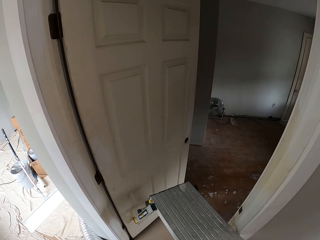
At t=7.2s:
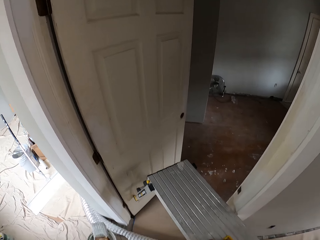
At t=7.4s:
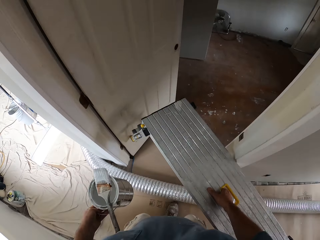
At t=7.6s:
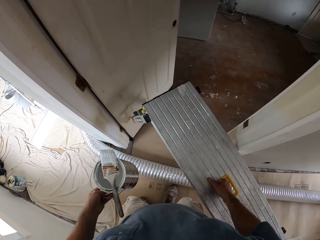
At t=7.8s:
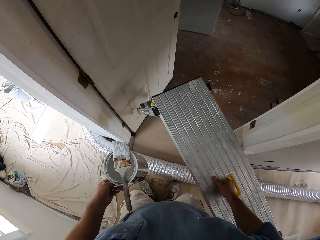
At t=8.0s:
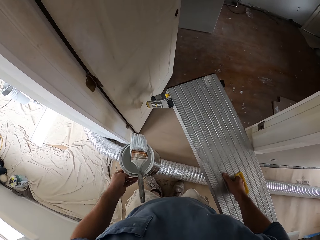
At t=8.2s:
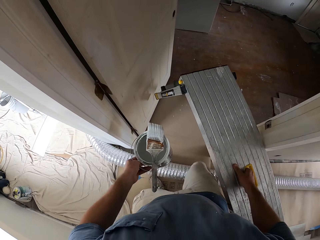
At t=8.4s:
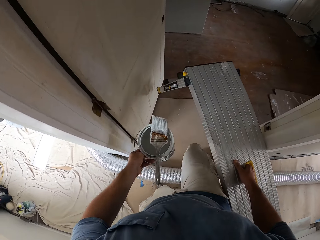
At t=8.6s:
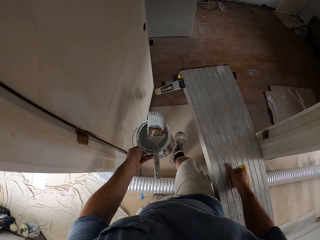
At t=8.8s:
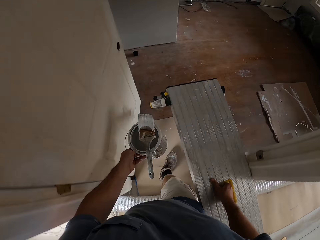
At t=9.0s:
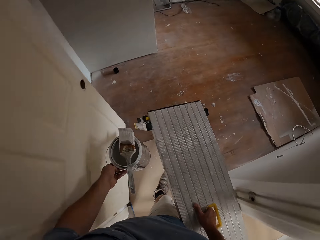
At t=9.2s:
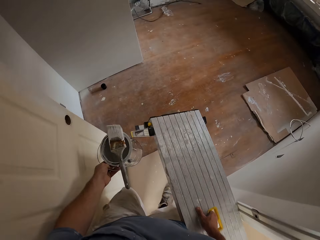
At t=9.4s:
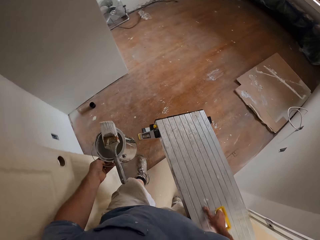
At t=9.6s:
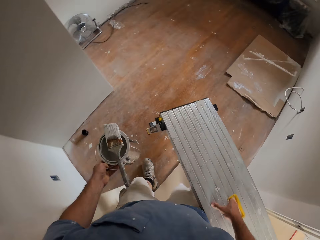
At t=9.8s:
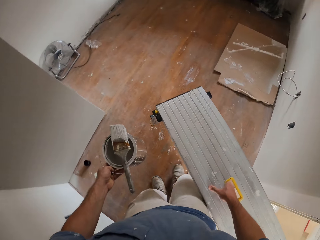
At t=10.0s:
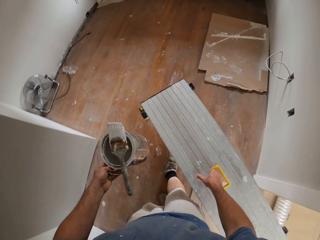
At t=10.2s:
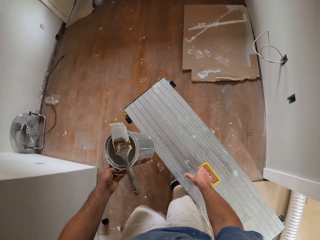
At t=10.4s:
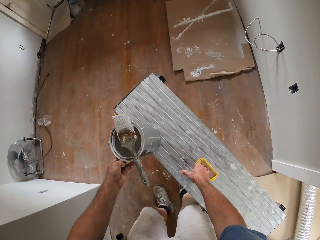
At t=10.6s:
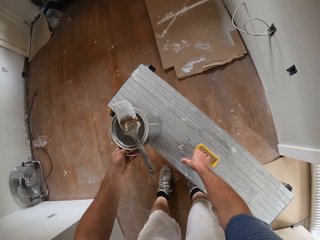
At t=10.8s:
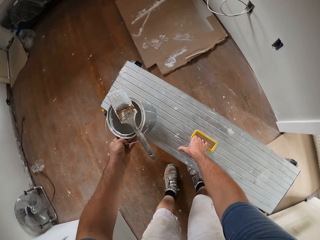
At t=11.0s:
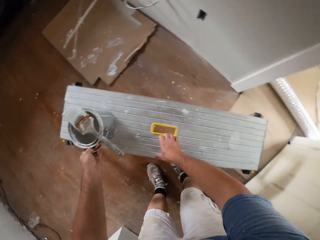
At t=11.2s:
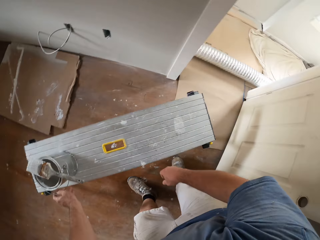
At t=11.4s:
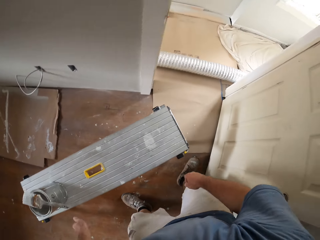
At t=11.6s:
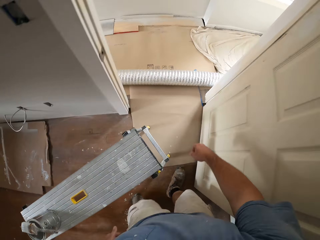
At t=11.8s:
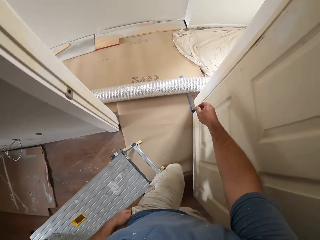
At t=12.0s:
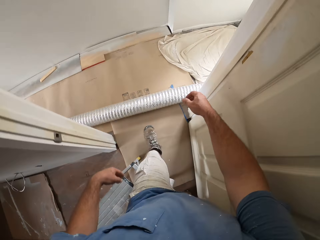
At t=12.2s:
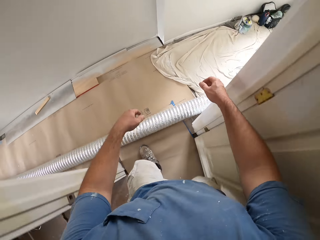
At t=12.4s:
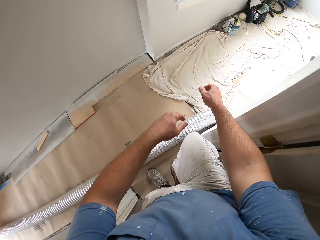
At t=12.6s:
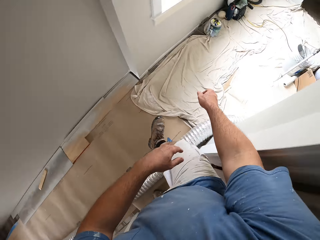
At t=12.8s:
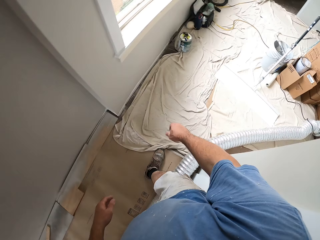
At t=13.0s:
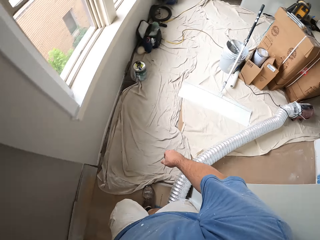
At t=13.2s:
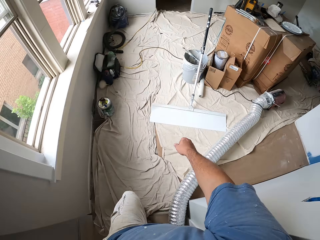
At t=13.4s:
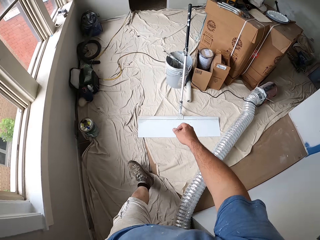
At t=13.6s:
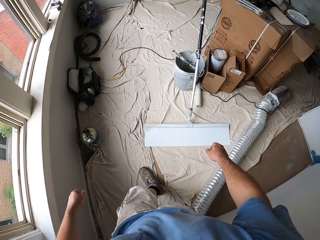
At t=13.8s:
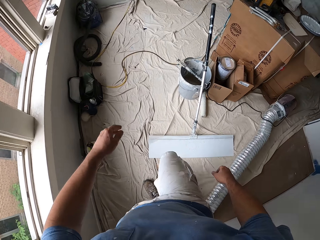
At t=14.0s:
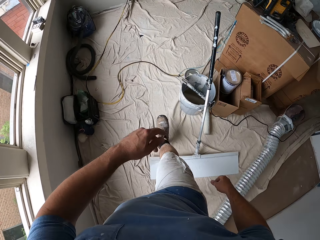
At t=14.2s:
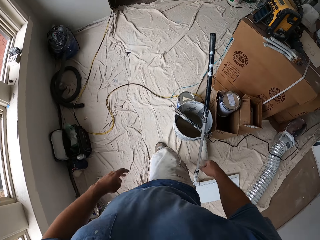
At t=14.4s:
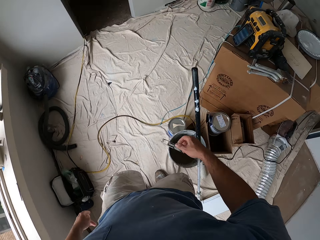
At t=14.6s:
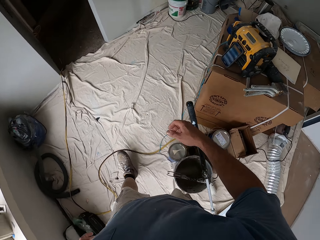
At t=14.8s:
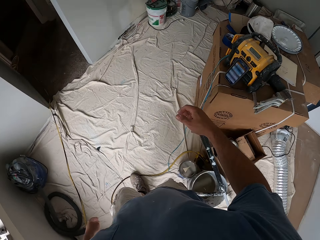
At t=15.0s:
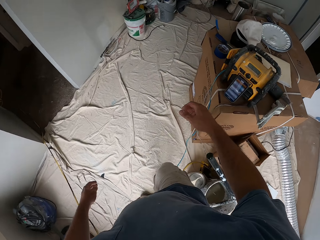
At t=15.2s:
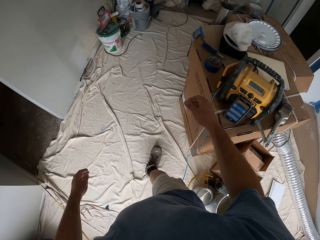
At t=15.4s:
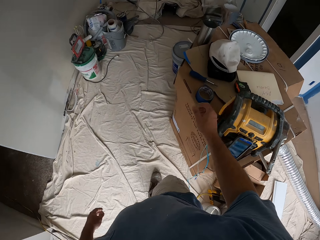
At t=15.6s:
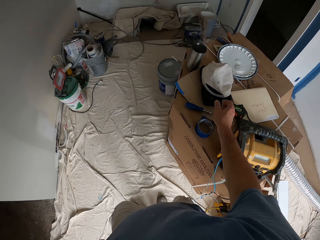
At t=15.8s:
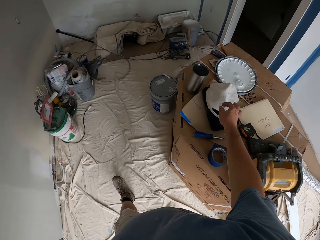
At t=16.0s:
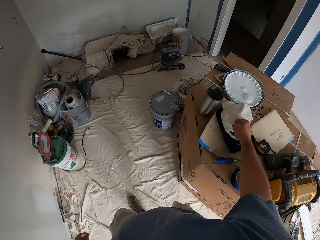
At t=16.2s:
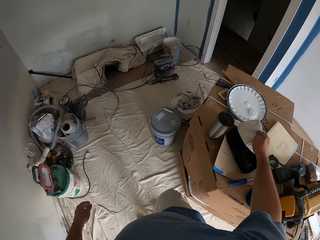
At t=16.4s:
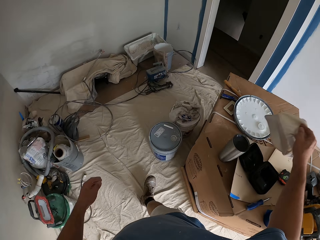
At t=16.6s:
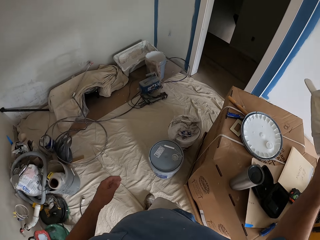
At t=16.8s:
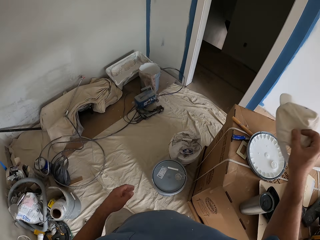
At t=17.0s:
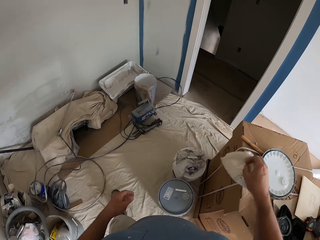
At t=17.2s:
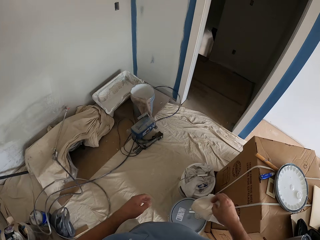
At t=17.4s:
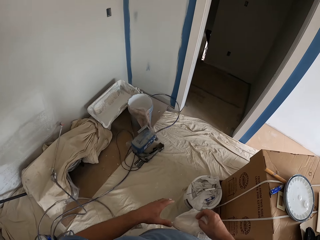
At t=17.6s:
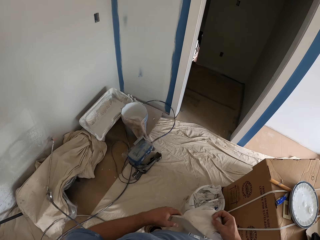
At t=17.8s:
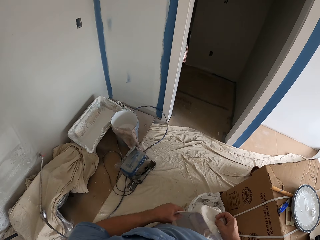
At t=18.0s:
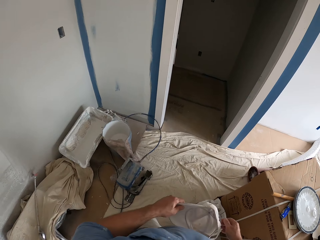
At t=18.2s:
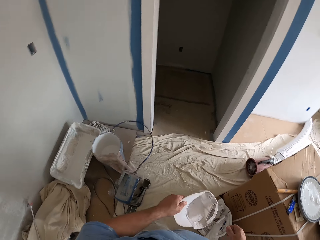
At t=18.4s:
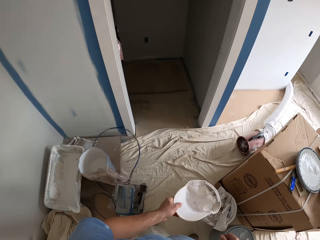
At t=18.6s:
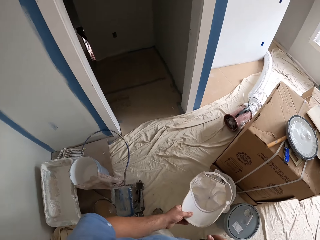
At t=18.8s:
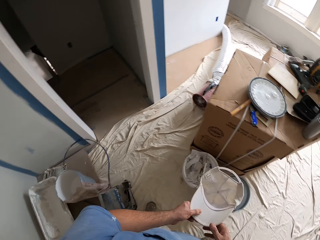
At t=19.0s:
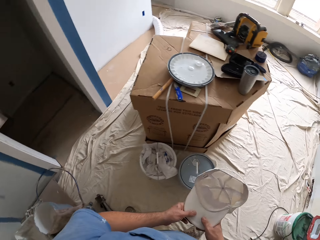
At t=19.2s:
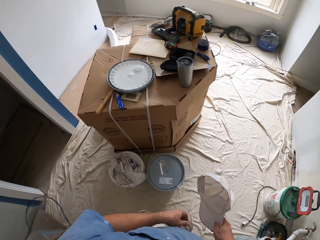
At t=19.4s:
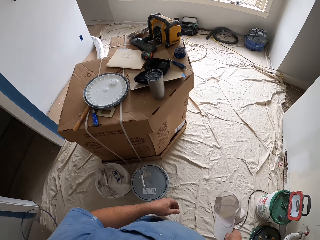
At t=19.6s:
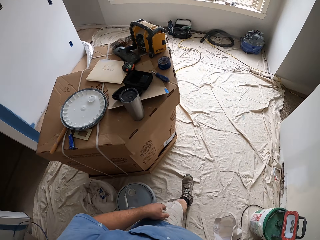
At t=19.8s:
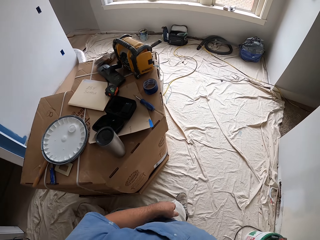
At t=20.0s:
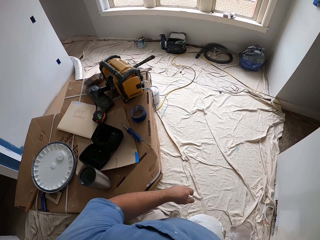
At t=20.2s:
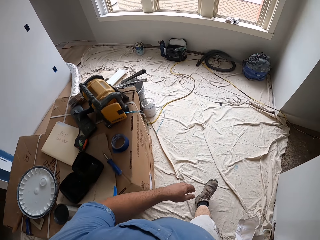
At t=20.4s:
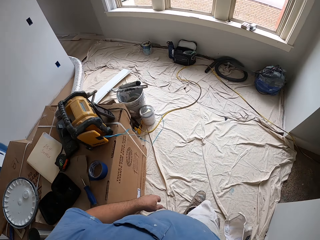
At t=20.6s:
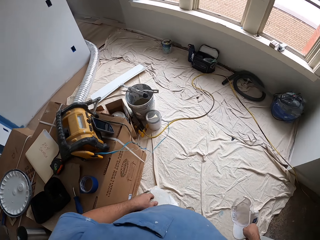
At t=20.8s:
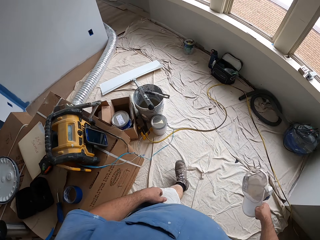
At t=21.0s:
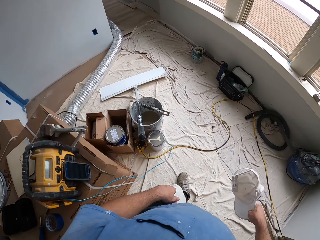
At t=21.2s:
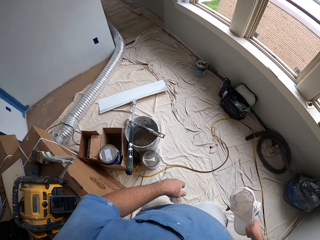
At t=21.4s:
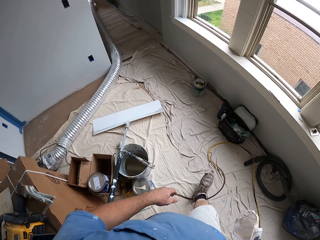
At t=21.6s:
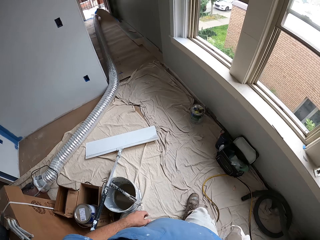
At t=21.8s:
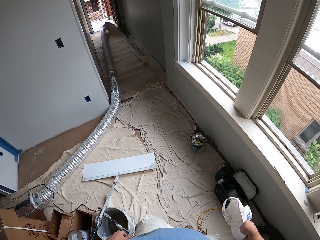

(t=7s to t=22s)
The camera wearer pushes the door with the aluminum platform ladder. He enters the room. He drops the bench on the floor. He drops the paint can on the bench. He walks towards a cap. He walks out of the room. He picks up the cap with his right hand. He walks around the room. He shifts the cap. He walks to the room. He walks around the room.

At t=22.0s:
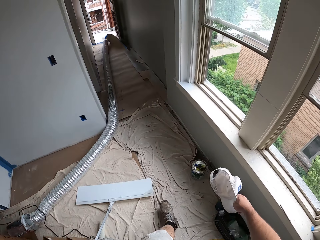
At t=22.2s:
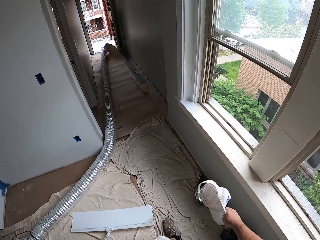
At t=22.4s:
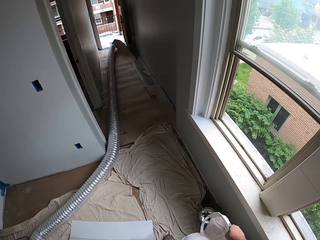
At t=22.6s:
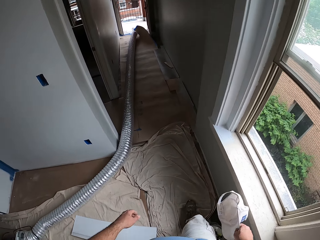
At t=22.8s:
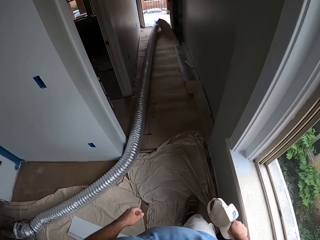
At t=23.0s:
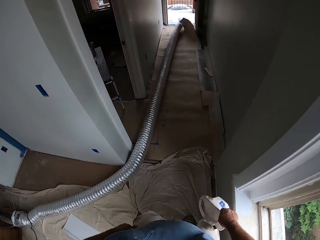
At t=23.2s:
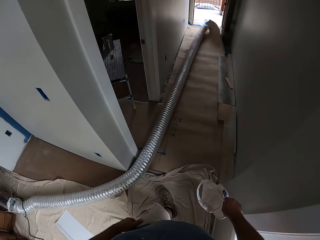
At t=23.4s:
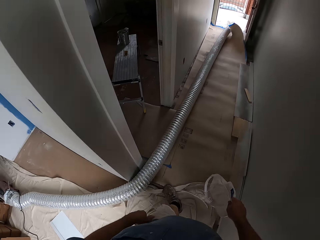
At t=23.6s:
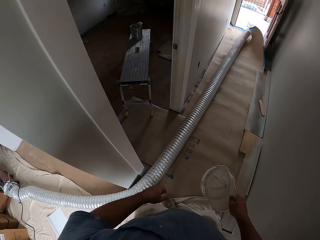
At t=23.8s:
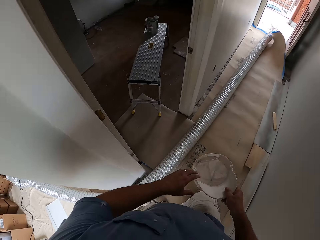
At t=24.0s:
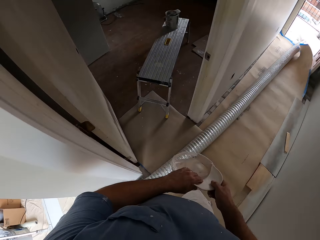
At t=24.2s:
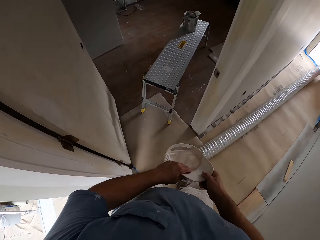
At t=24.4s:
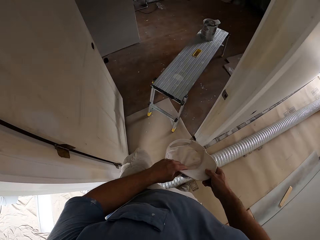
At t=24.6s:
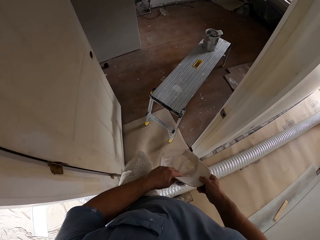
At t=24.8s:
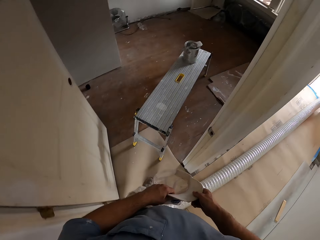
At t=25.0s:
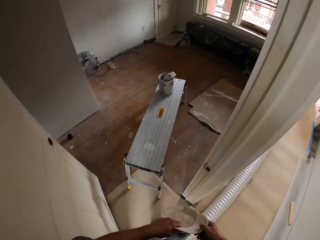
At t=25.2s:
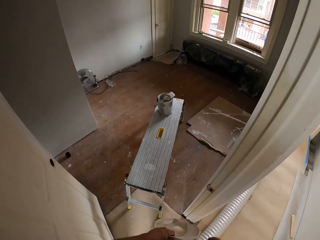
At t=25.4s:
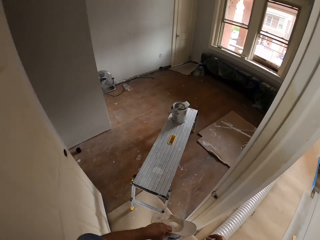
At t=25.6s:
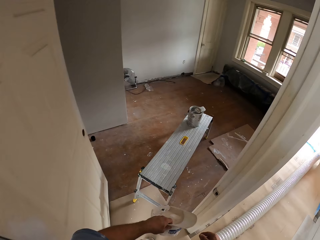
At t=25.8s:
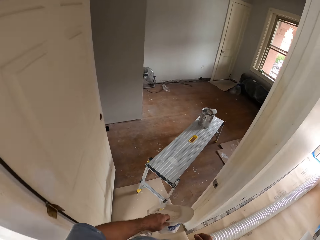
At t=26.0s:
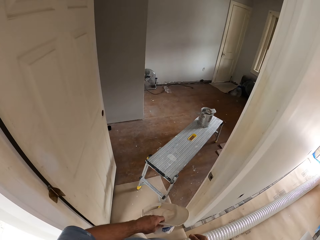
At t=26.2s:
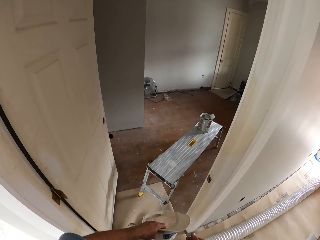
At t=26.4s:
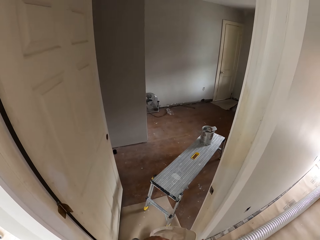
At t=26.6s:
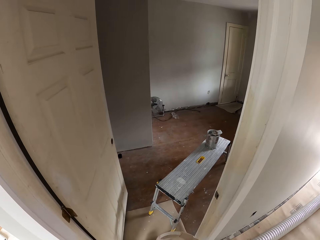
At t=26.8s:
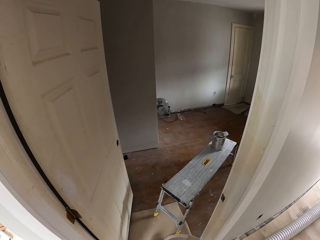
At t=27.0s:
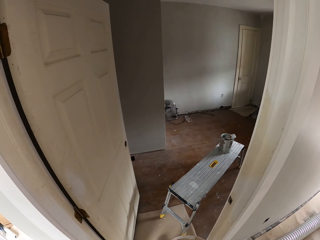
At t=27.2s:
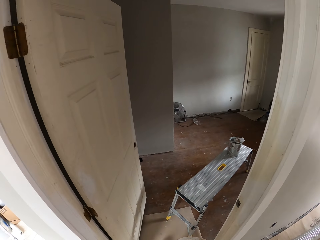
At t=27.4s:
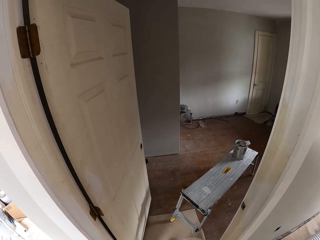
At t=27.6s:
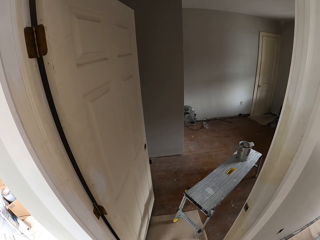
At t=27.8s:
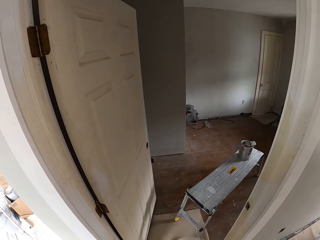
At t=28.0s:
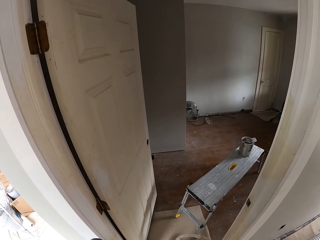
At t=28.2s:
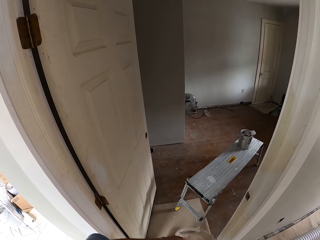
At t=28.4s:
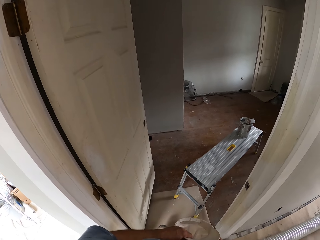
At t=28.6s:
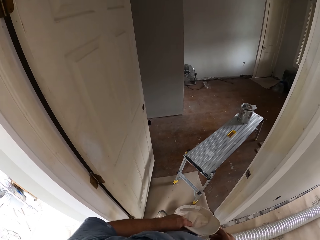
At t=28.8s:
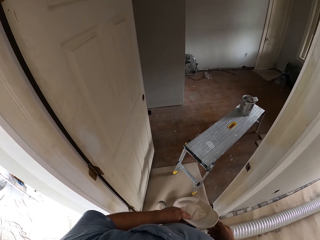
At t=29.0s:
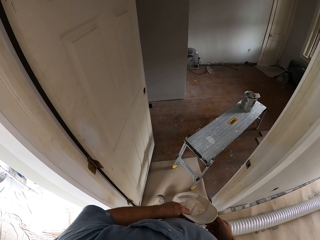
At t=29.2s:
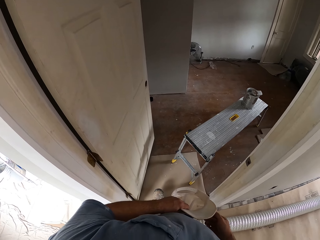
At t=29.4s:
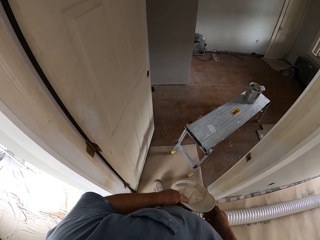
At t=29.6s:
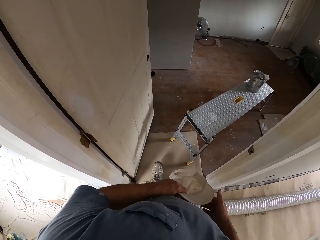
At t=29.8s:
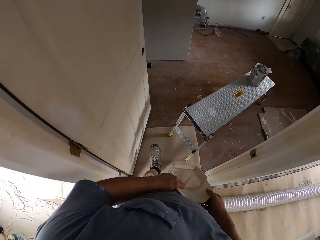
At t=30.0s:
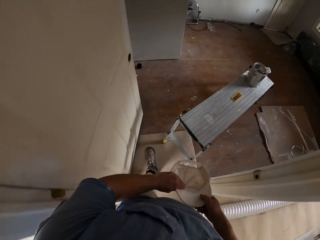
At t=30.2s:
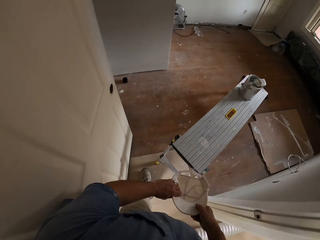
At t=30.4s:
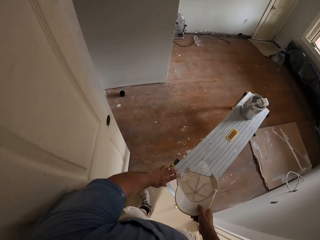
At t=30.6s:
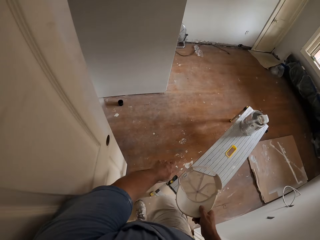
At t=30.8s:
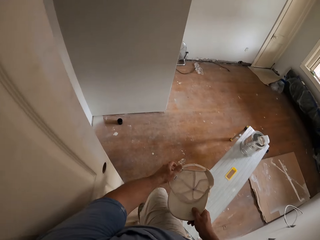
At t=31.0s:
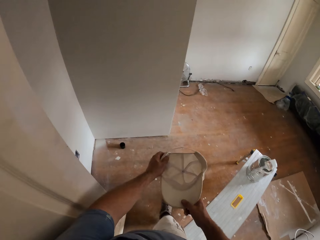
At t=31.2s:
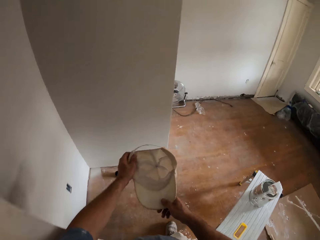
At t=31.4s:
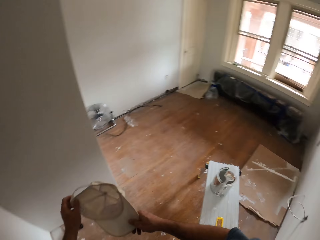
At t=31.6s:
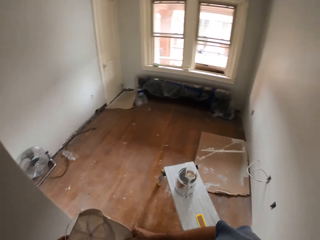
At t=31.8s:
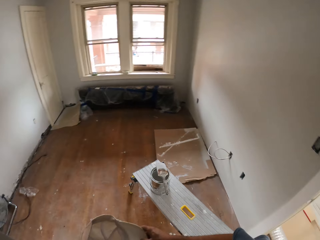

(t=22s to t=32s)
The camera wearer holds the cap with both hands. They walk in the room.
